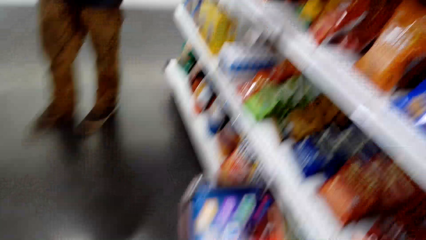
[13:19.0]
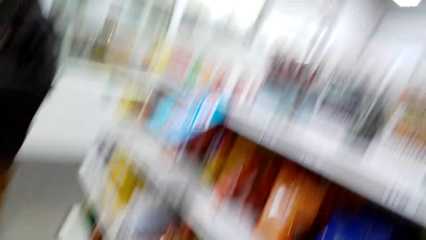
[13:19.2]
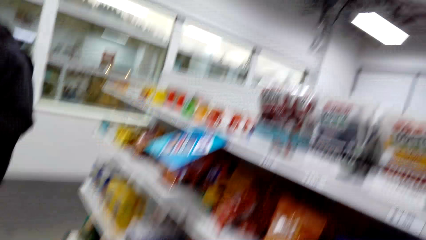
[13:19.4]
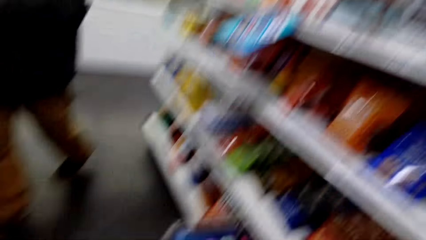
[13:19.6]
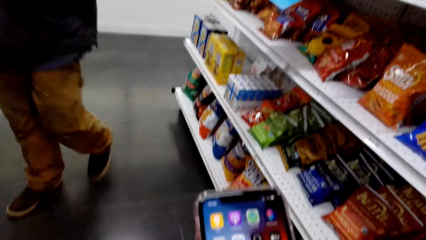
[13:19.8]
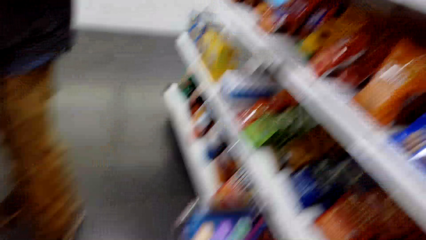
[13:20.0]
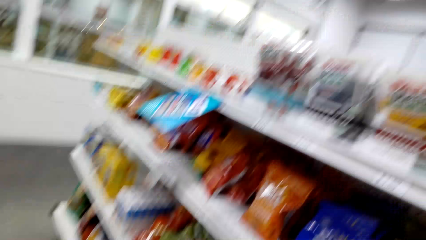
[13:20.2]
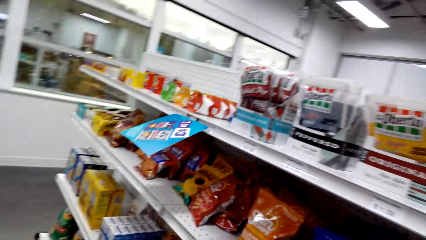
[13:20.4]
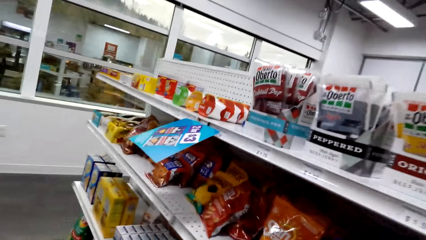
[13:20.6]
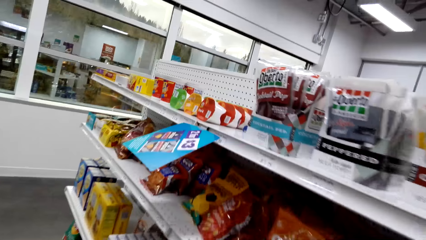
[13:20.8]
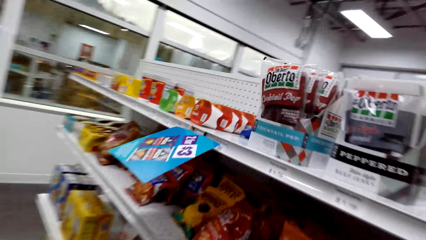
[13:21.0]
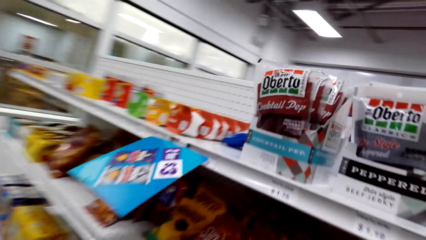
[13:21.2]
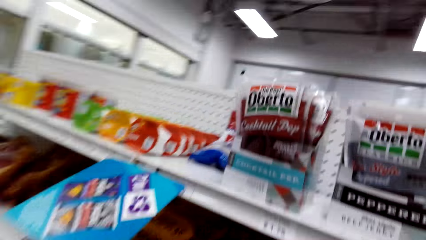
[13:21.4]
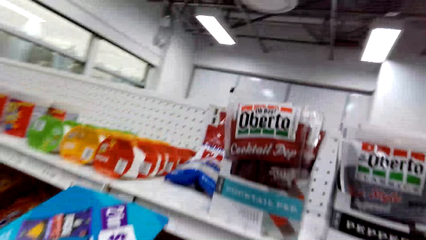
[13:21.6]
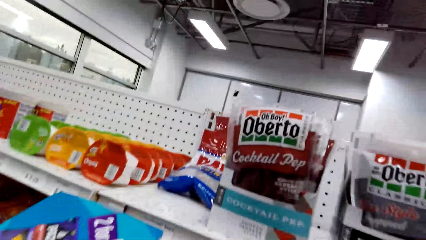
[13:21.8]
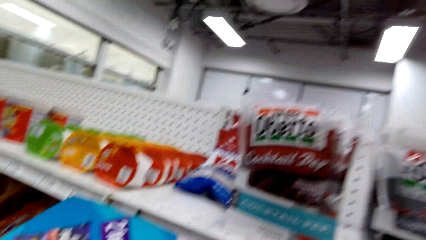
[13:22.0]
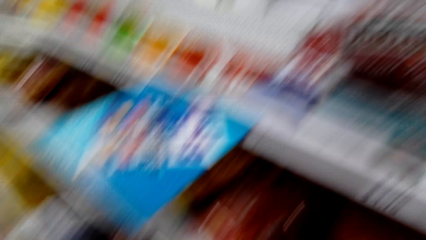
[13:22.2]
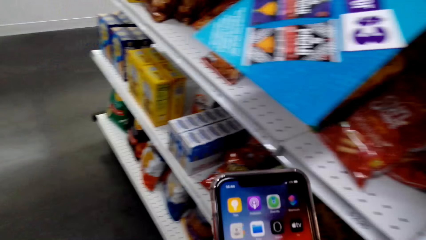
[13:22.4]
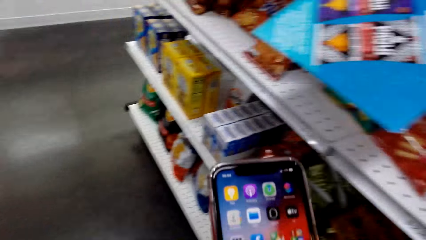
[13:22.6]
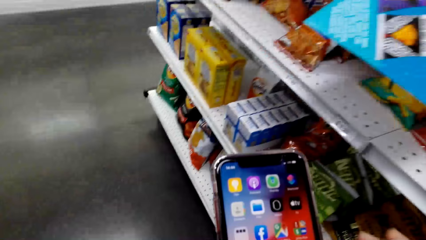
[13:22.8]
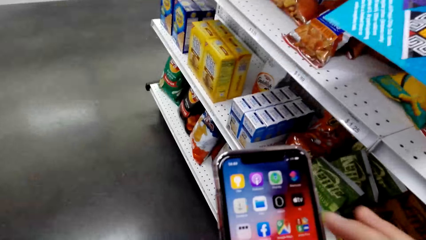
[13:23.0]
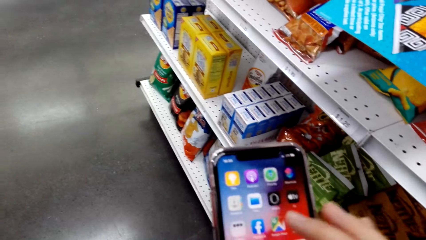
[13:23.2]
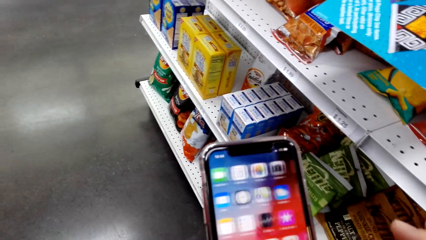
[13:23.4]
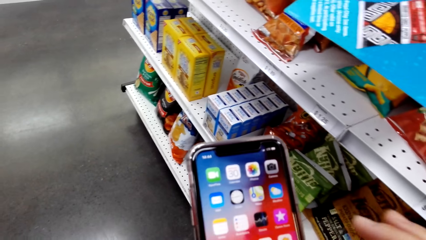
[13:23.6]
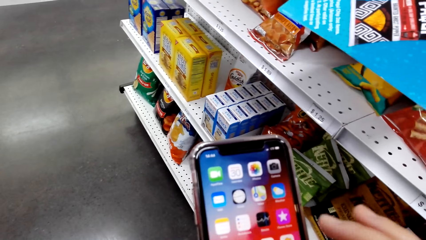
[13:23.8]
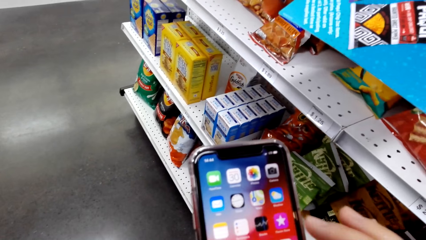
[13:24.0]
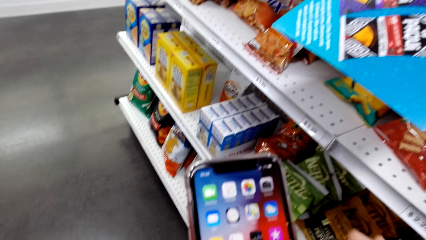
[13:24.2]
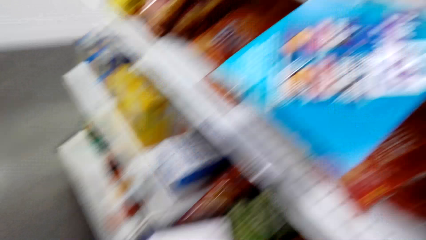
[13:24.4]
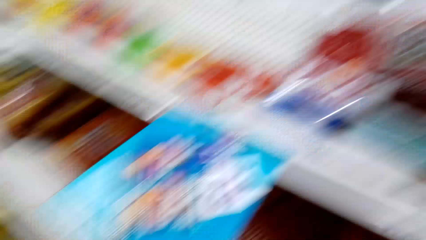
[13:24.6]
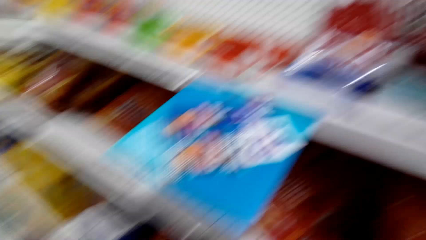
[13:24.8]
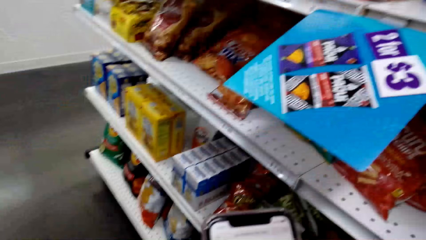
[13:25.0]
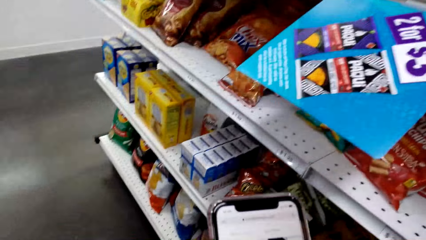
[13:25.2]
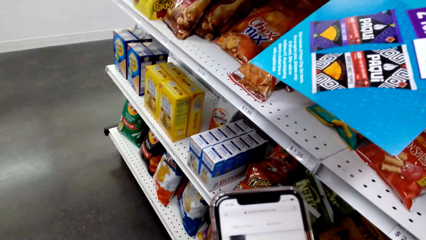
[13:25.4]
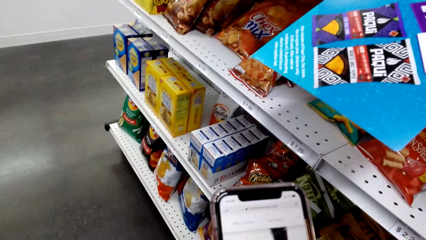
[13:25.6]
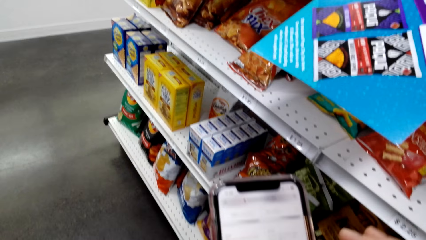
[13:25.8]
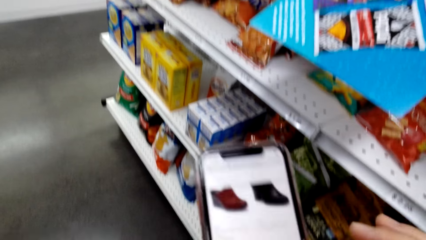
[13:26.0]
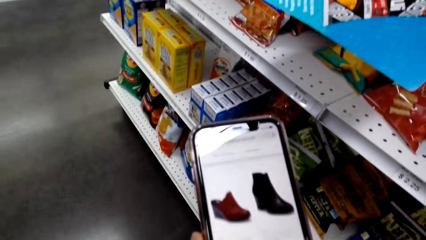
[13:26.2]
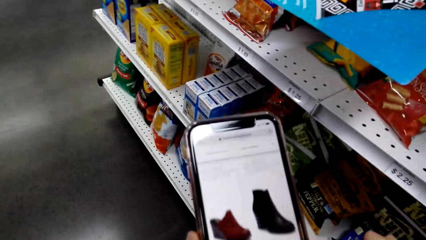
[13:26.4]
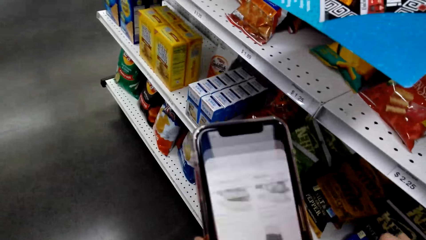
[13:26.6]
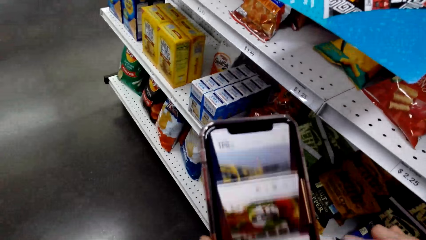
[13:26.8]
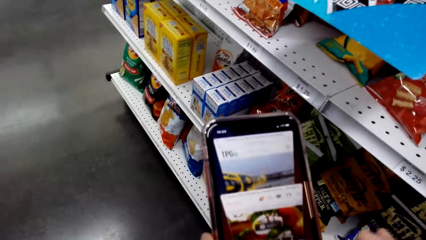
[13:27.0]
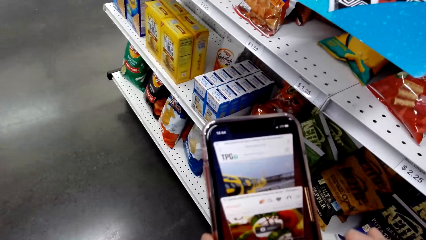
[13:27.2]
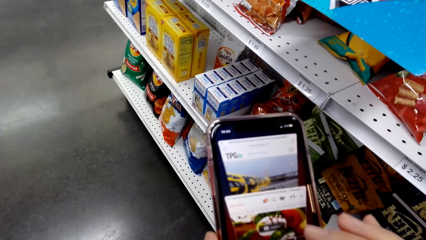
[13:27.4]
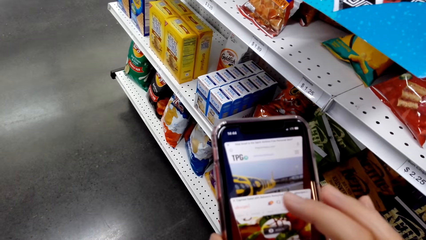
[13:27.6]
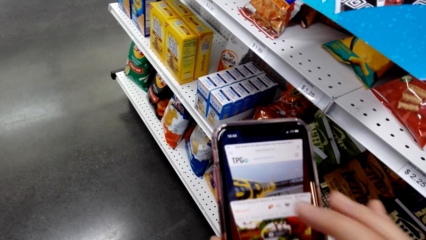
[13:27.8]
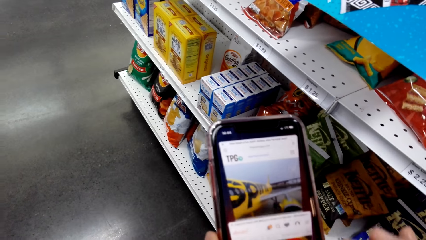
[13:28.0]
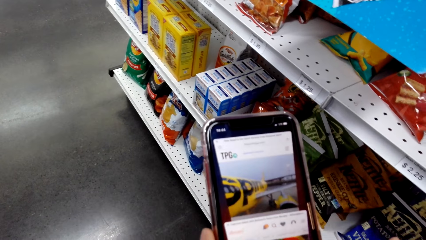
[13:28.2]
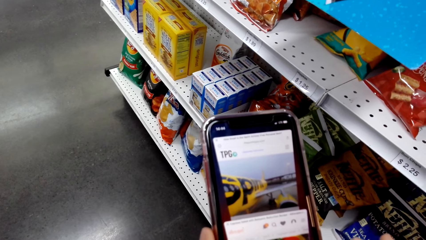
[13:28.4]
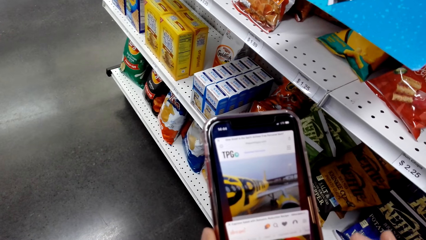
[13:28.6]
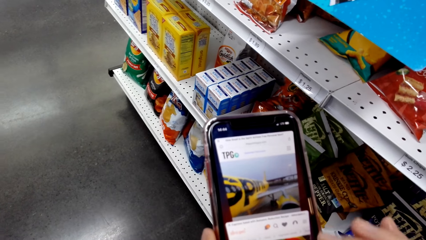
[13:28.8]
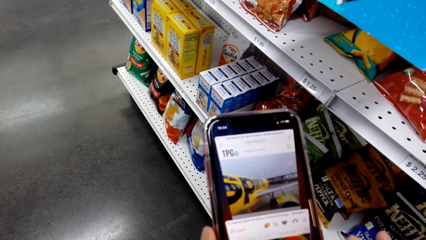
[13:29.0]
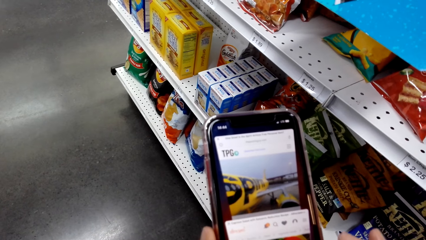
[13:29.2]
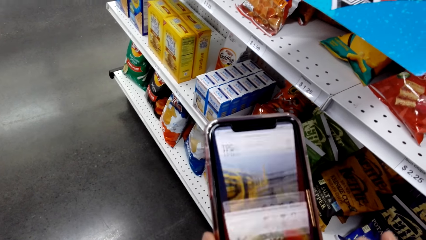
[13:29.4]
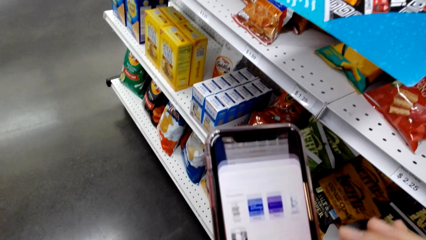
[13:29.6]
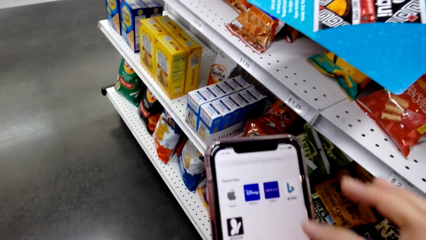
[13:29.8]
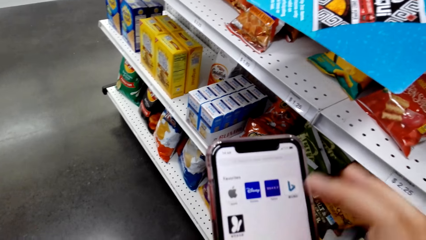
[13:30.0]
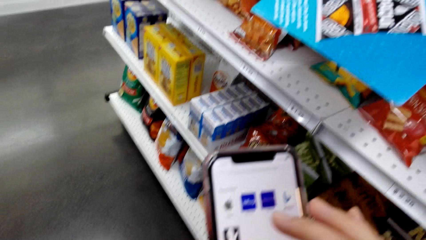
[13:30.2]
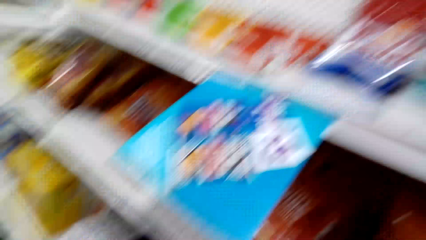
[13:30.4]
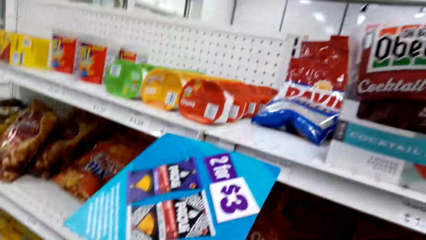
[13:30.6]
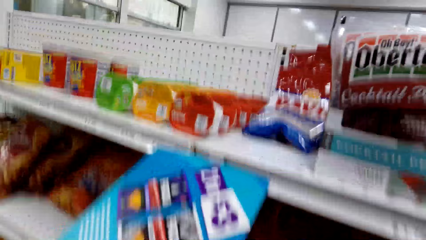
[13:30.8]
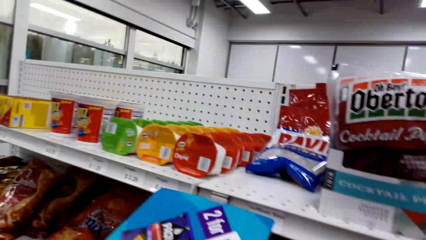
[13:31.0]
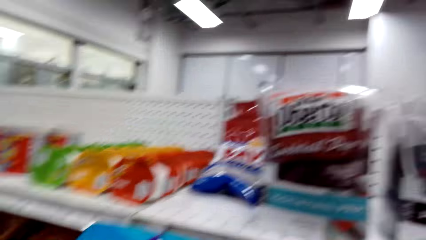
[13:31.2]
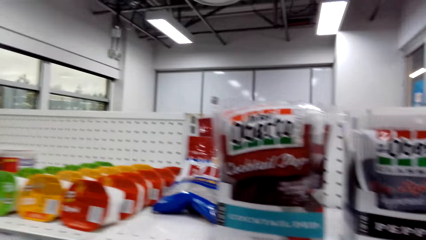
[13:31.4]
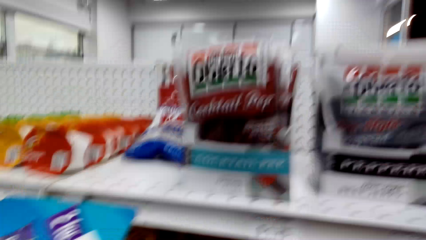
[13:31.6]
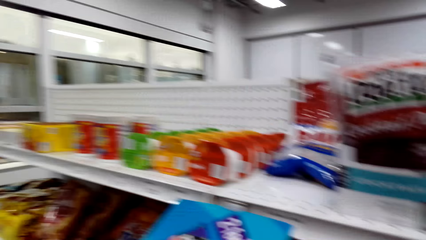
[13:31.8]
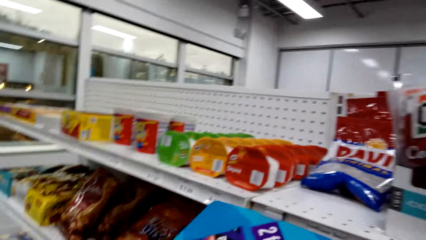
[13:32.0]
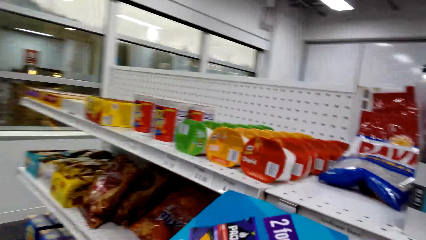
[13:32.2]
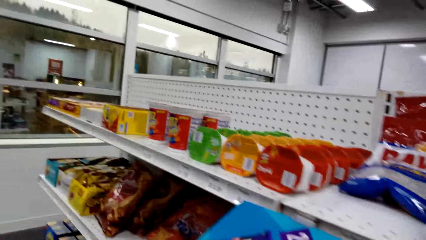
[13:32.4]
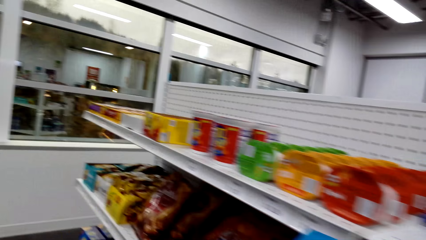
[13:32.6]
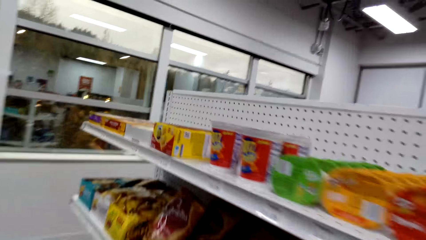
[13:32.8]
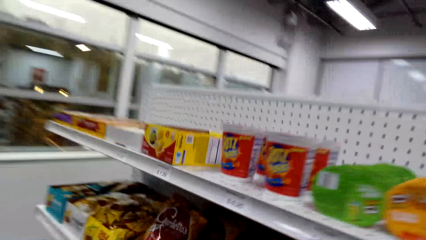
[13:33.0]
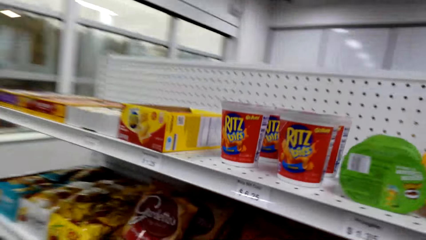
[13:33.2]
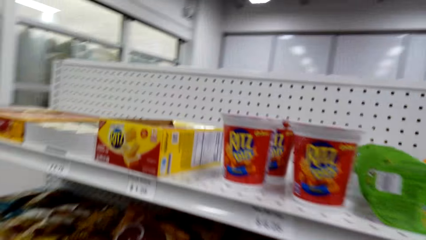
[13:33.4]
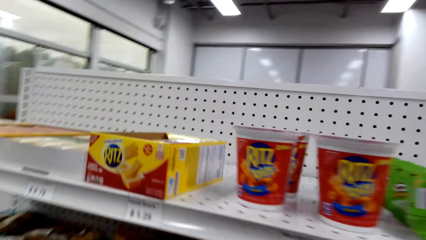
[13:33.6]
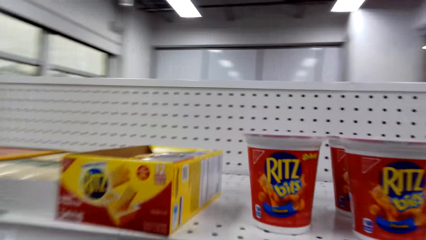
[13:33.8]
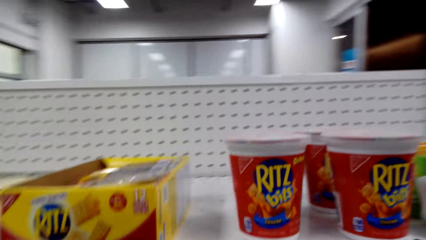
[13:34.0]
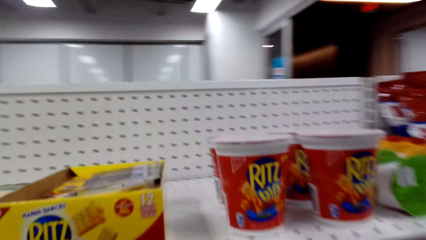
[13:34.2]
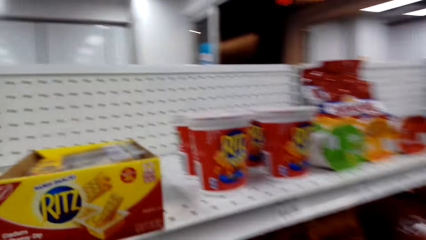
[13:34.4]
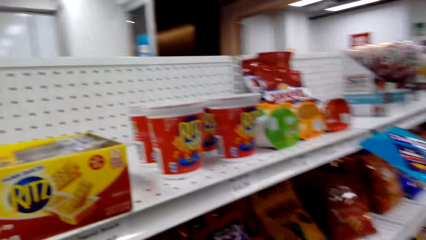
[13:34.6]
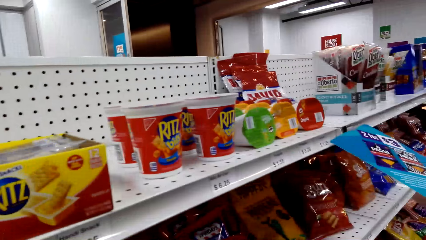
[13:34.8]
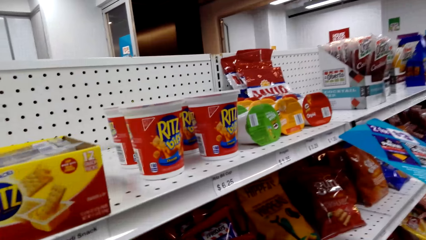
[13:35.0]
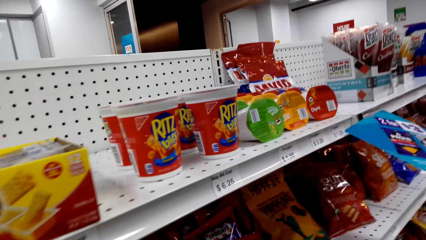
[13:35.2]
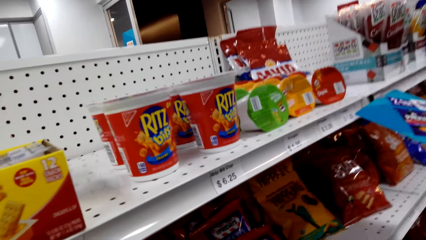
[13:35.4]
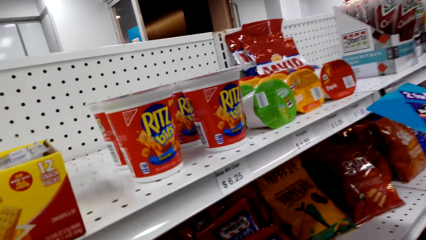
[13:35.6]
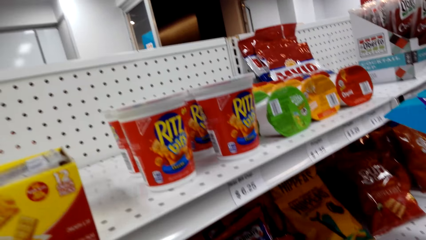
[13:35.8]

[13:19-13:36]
The camera wearer looks at the shelf.
